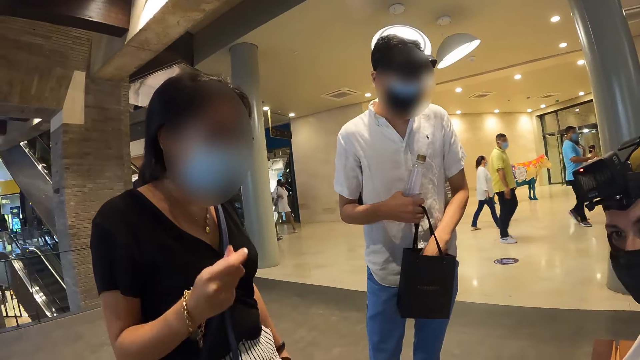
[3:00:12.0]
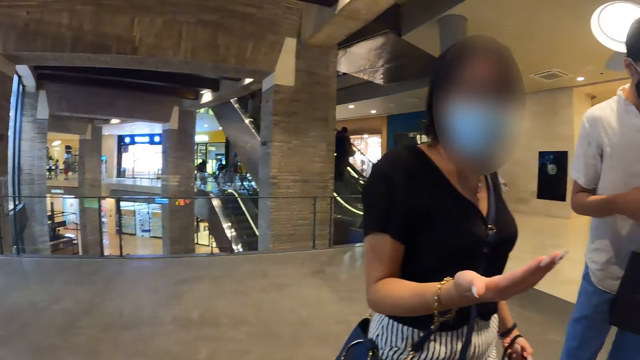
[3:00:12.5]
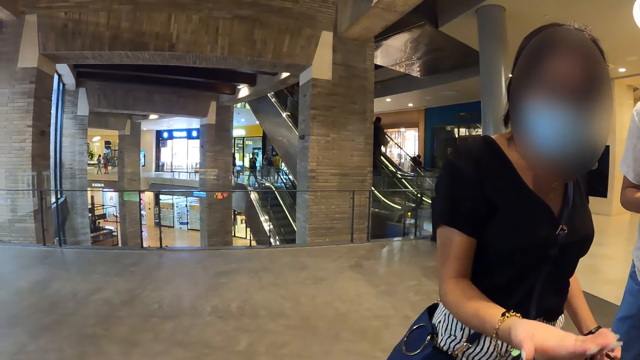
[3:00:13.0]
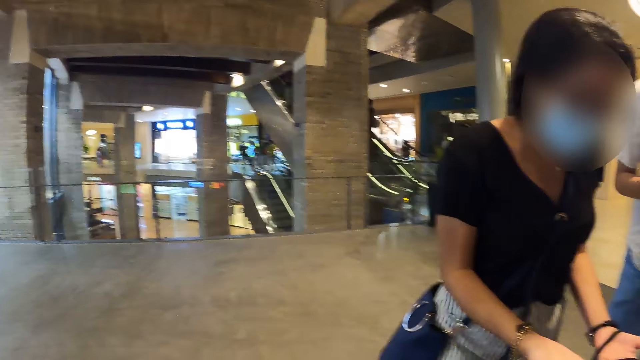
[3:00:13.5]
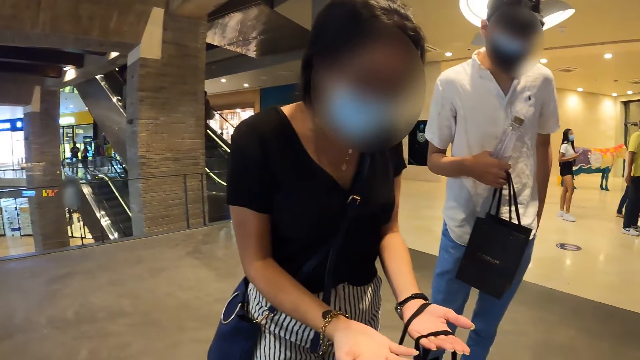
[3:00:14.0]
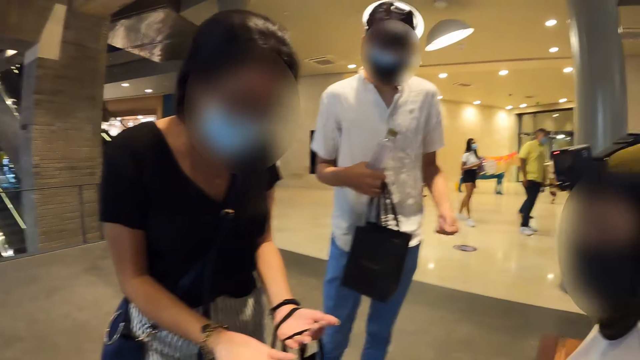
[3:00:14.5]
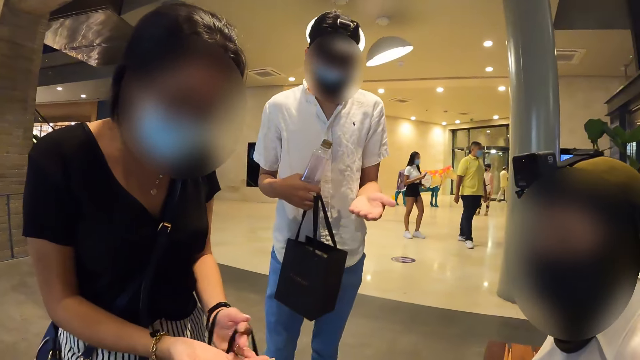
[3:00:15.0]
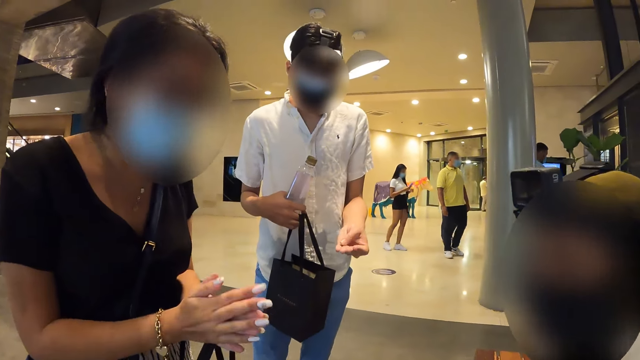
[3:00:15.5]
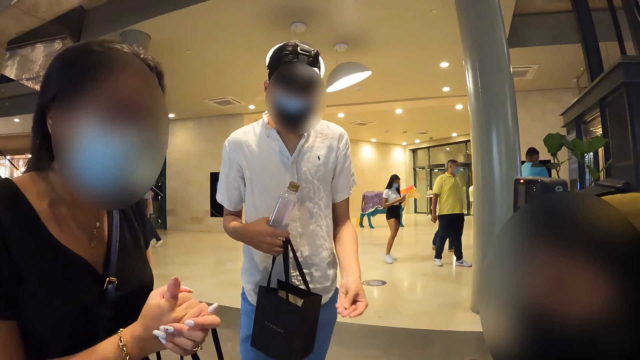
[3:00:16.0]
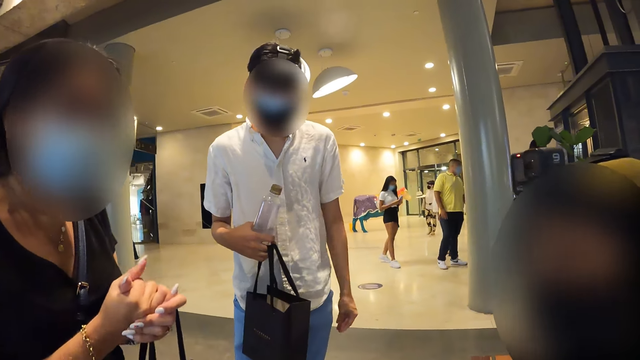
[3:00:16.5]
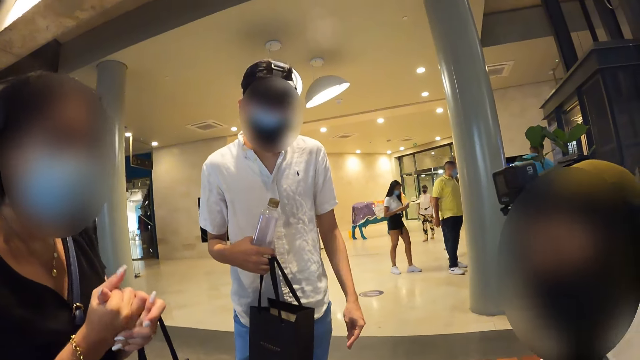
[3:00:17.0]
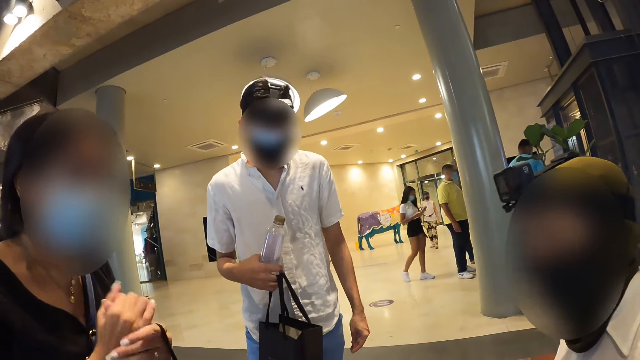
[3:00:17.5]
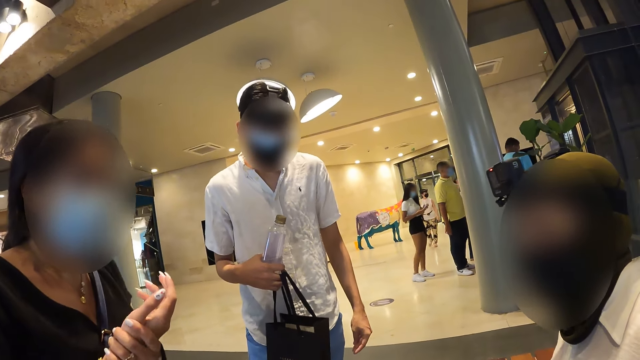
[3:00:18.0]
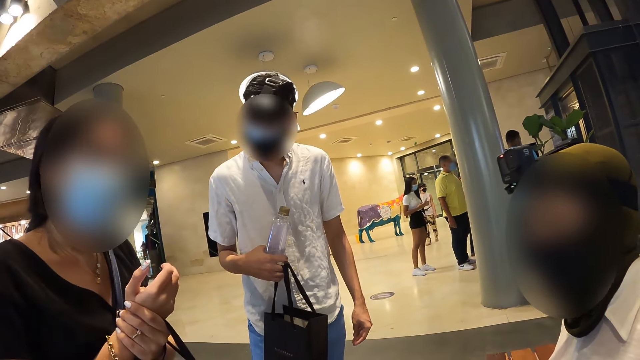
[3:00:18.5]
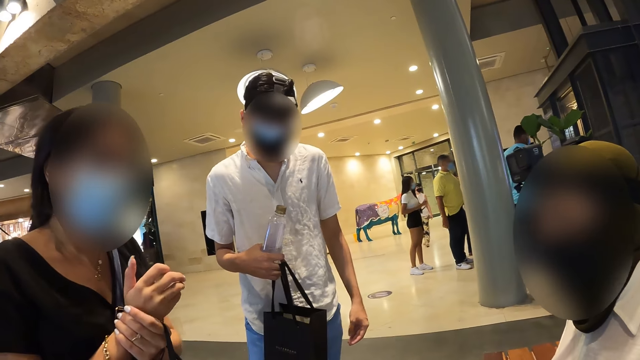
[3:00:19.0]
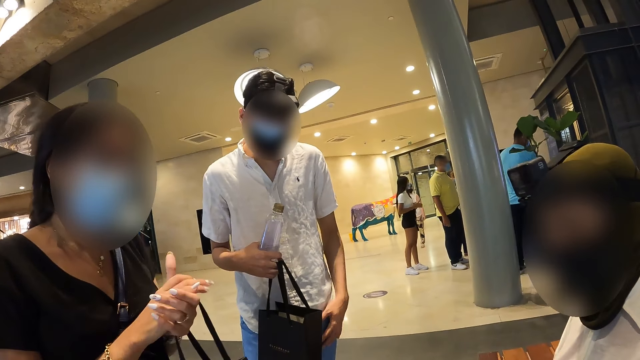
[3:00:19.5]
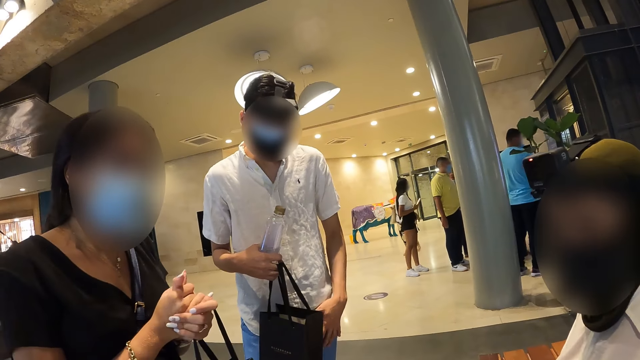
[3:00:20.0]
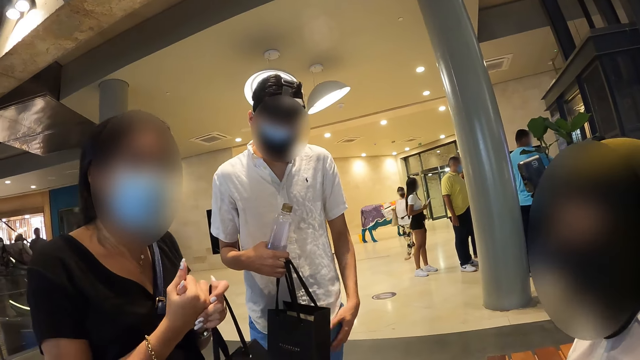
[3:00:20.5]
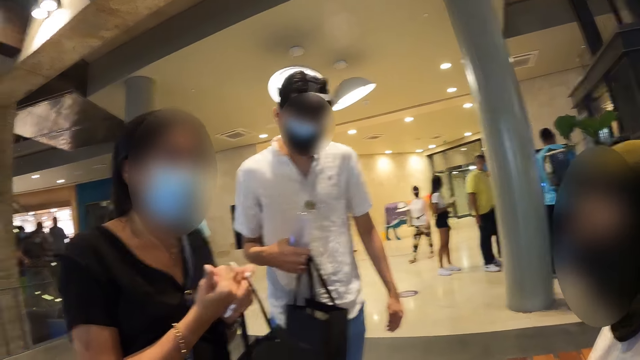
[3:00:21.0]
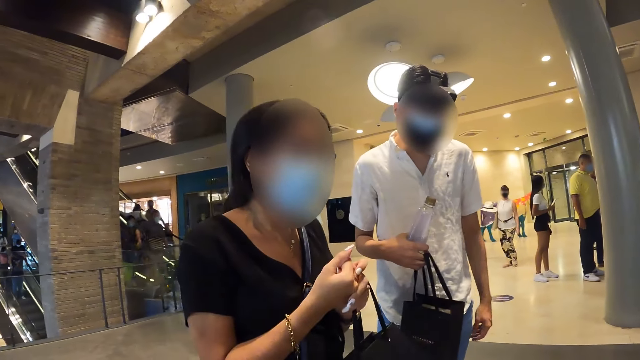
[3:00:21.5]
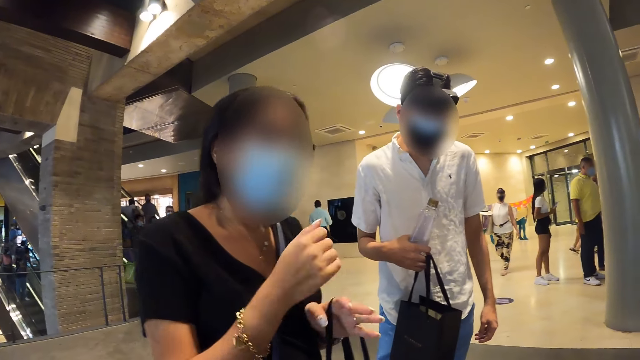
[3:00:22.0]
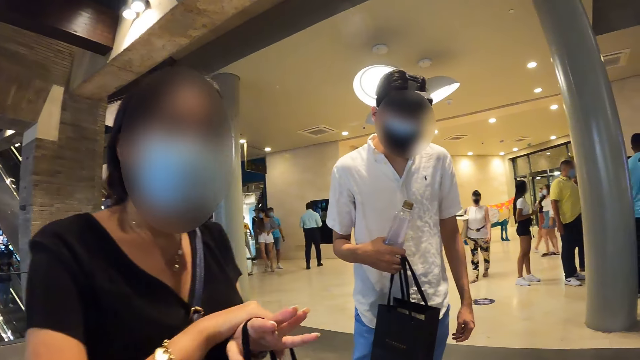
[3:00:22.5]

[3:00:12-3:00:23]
A man removes the hand from the package bag. A woman interacts with another woman. The first woman rubs her hands together. A third woman rubs her hands together. The man places his left hand on his lap. A woman rubs her hands.

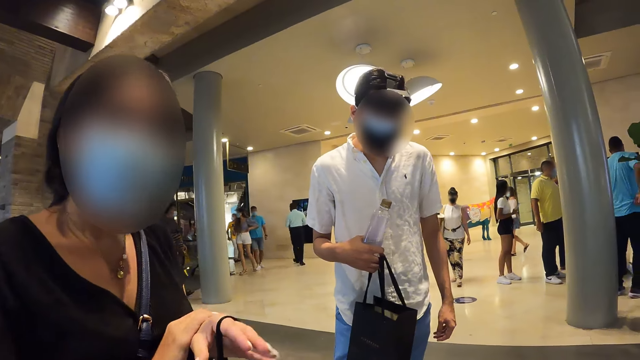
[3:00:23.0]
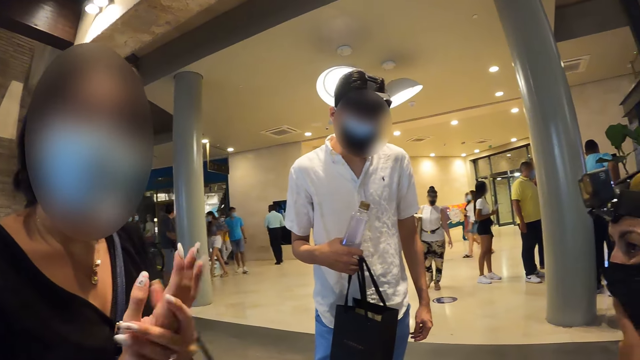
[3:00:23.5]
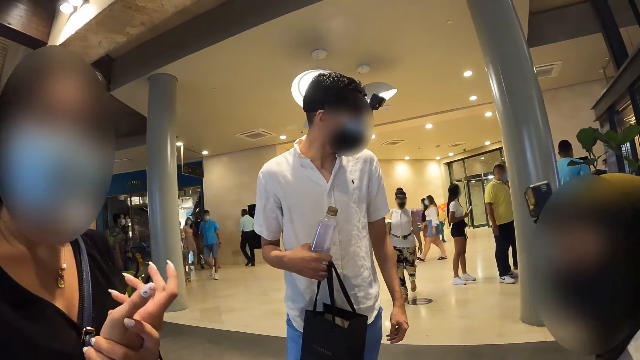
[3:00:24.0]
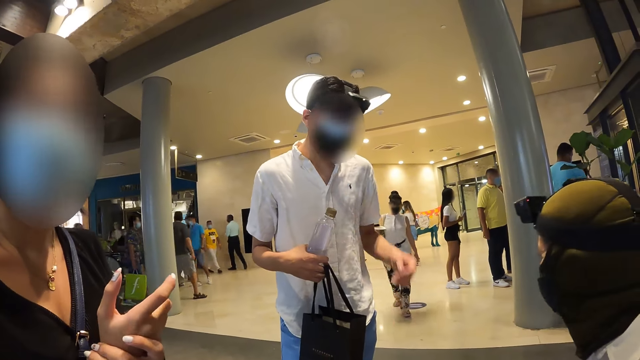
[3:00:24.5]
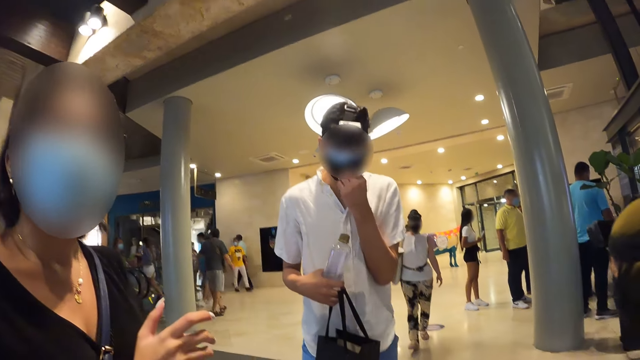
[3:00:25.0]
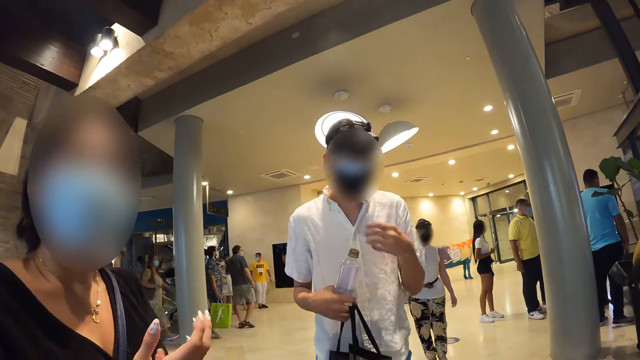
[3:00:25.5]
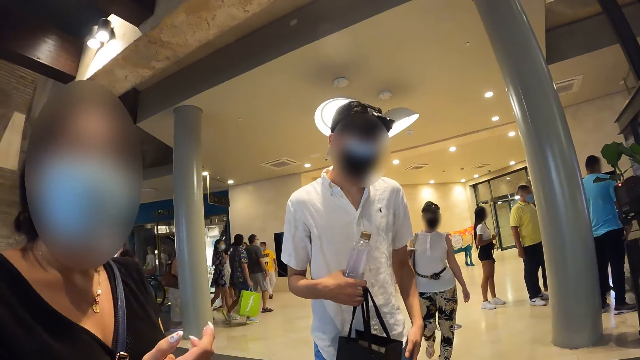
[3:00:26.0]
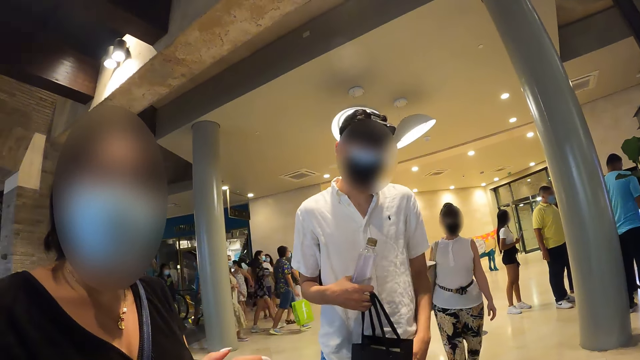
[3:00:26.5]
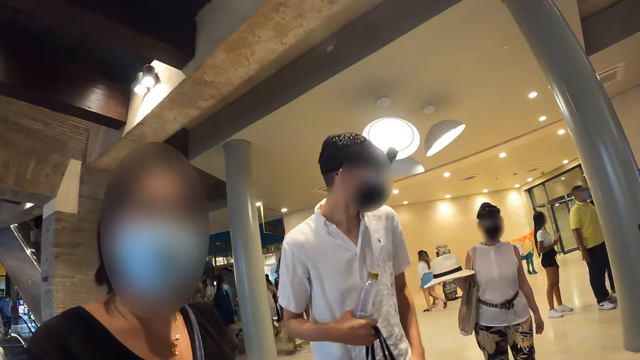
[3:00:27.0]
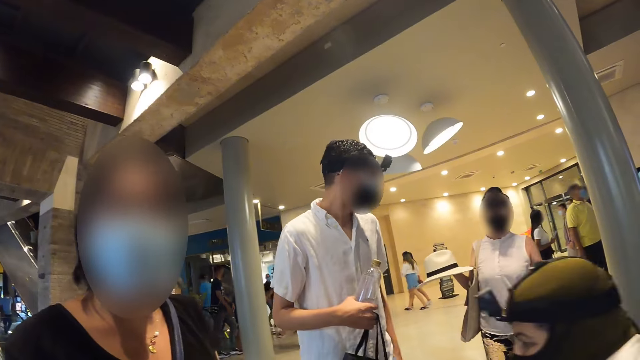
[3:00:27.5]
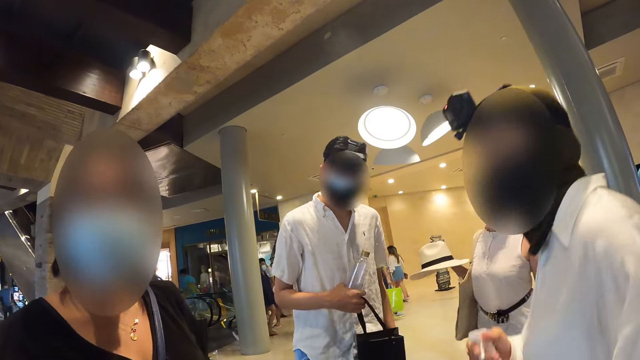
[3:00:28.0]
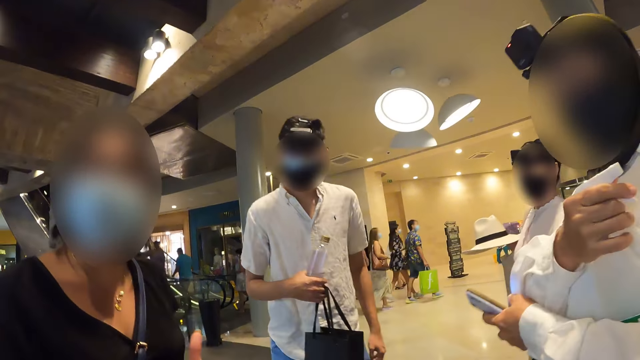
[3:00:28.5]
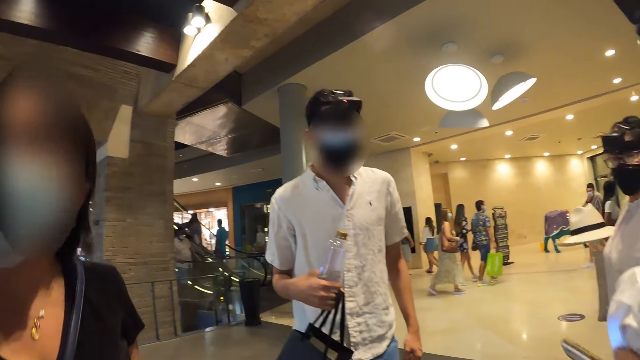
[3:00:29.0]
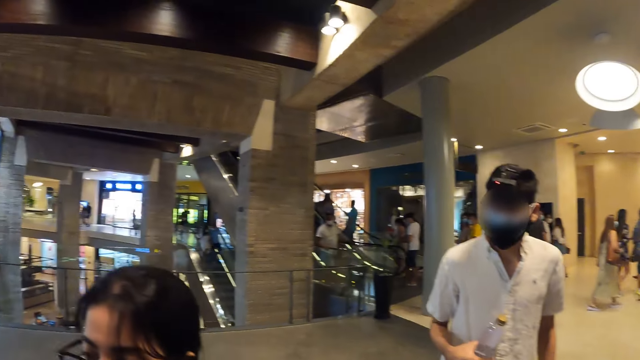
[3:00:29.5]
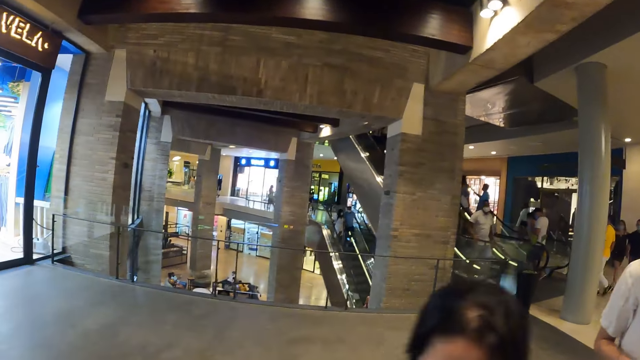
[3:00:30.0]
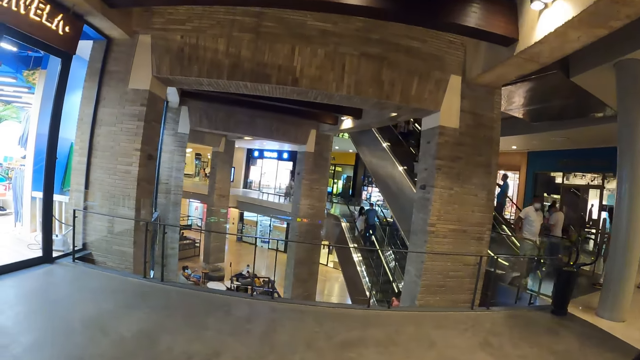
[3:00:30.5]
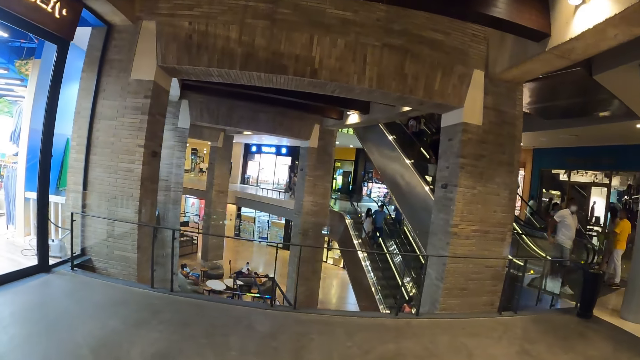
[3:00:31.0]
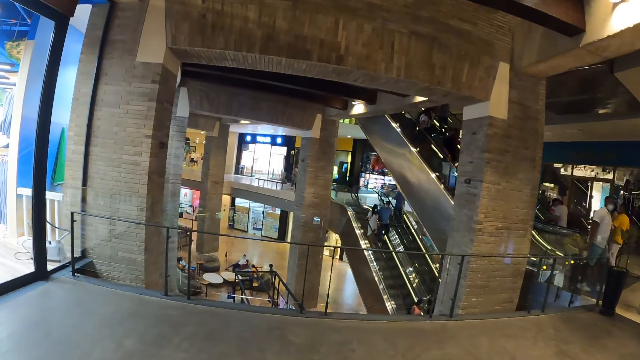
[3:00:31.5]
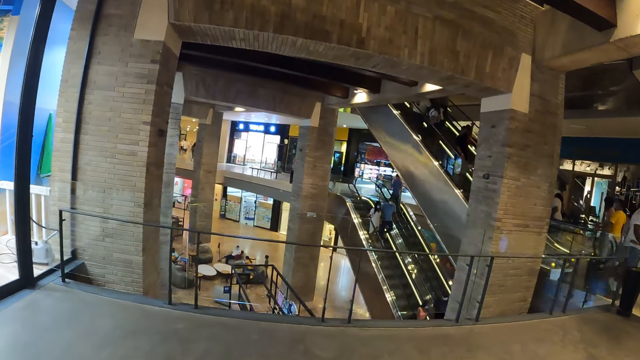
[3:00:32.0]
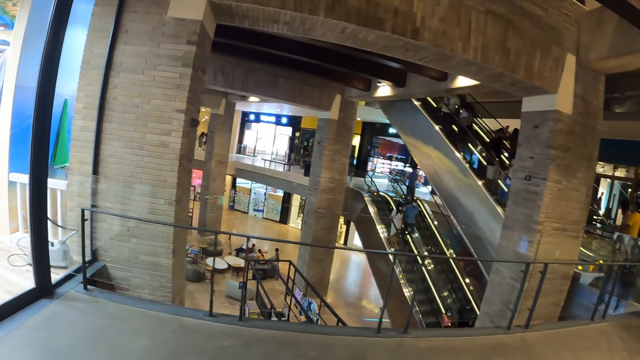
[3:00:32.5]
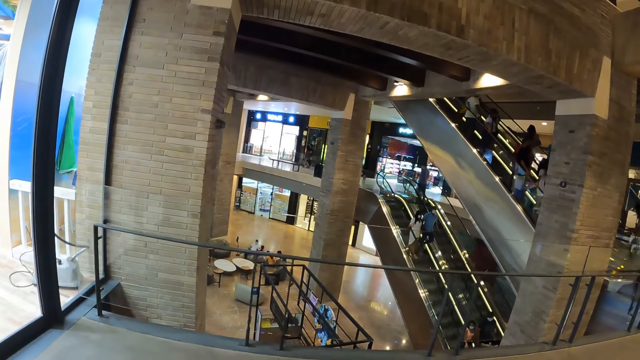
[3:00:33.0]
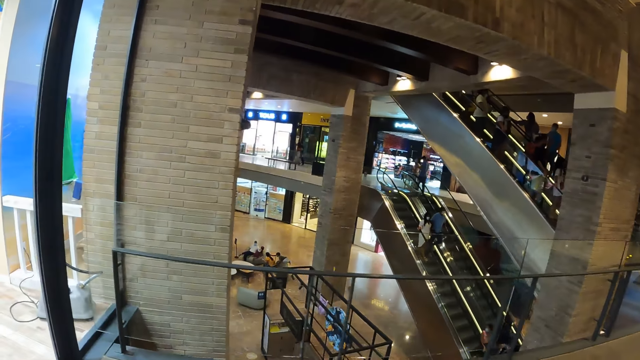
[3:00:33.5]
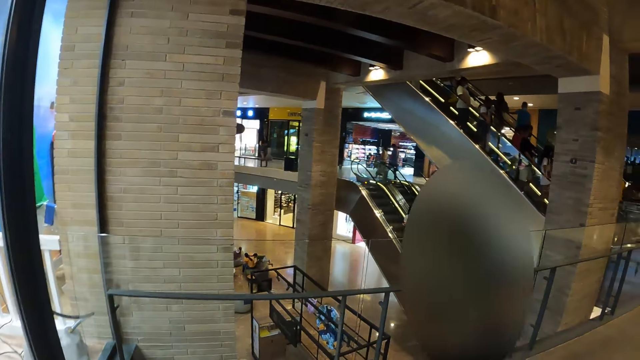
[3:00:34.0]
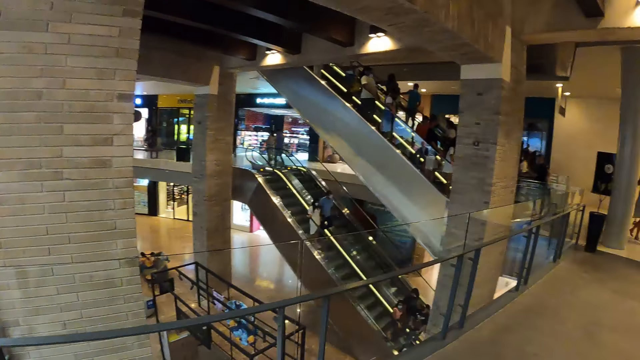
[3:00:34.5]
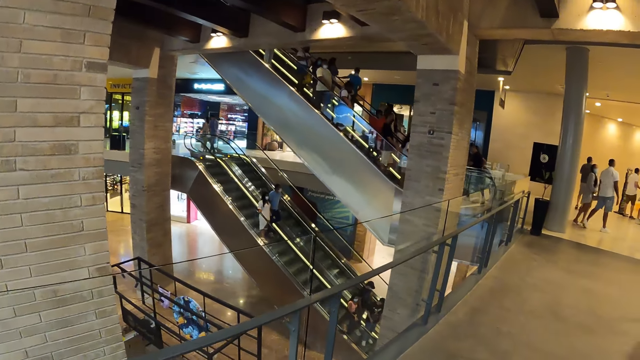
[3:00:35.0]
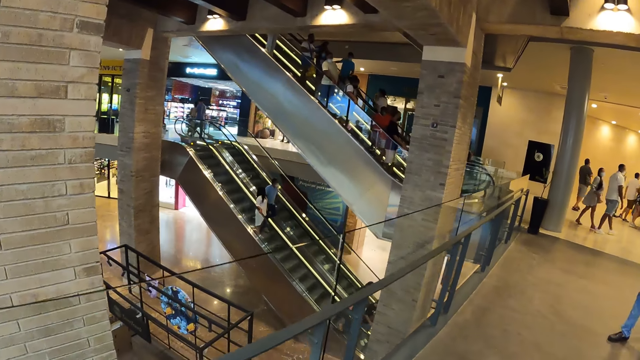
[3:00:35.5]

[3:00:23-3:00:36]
A woman walks towards the camera wearer with a hat in her right hand. A man adjusts the face mask on his face with his left hand. The man places his left hand on his lap. Another woman stands up. The woman puts an aerosol bottle in her armpit with her right hand. The camera wearer walks towards a rail.
